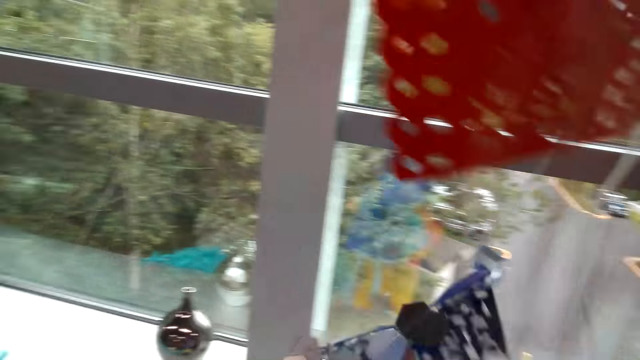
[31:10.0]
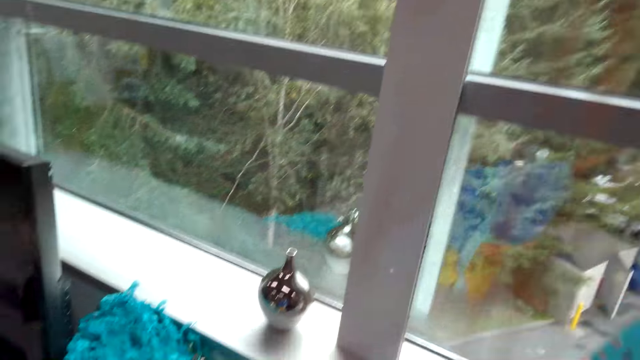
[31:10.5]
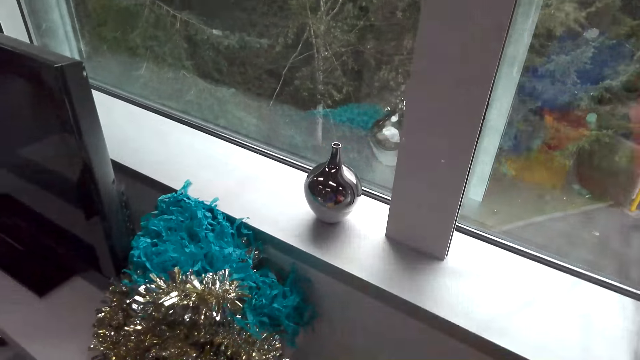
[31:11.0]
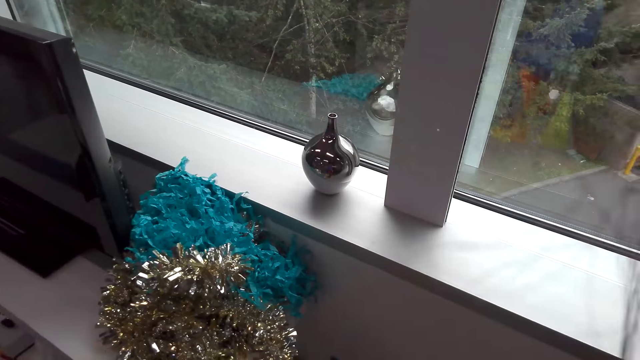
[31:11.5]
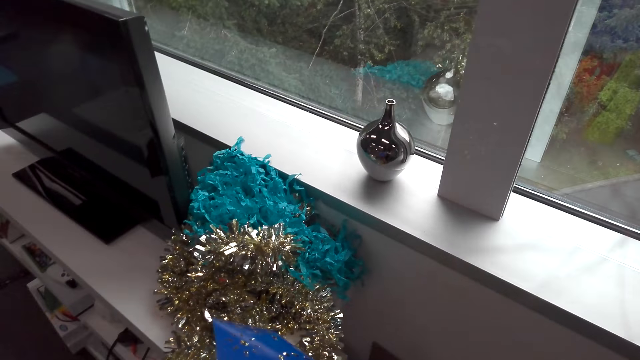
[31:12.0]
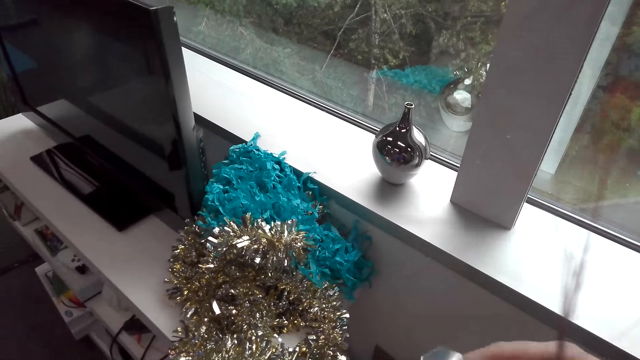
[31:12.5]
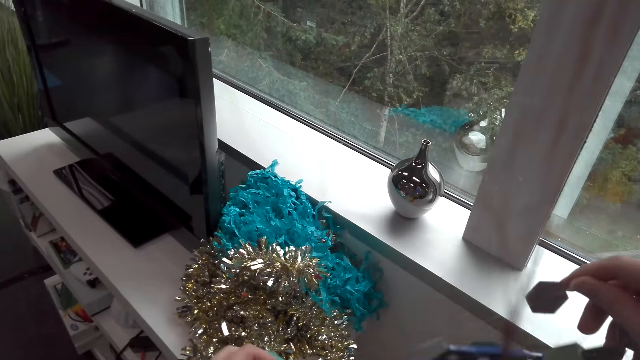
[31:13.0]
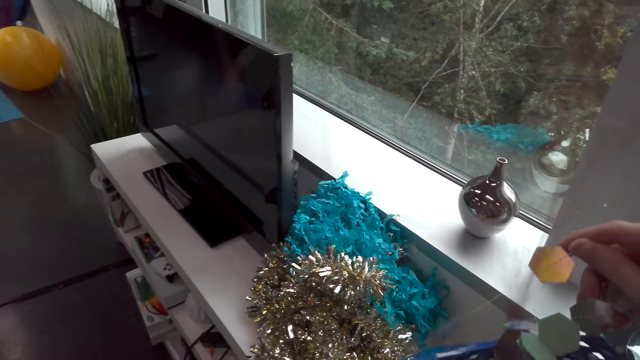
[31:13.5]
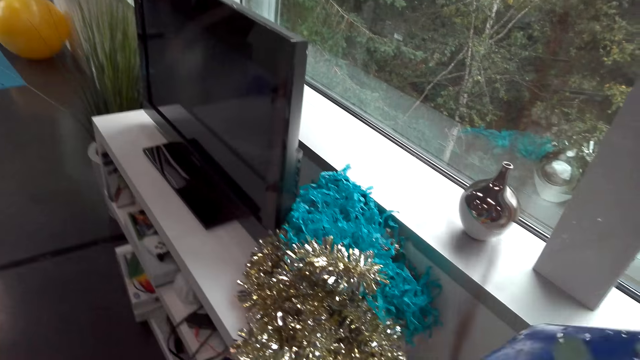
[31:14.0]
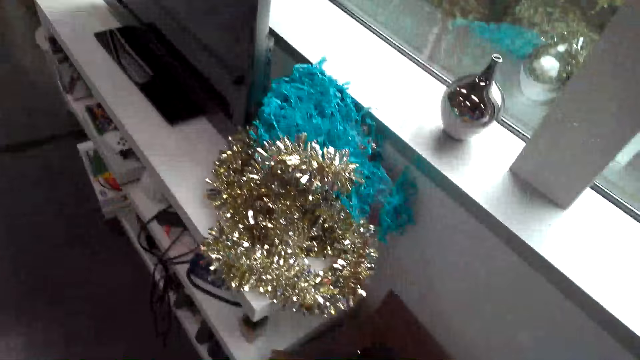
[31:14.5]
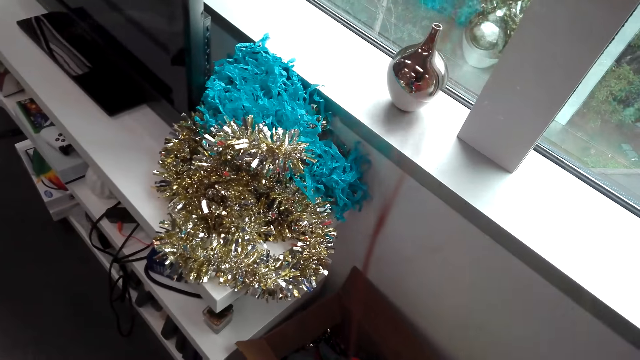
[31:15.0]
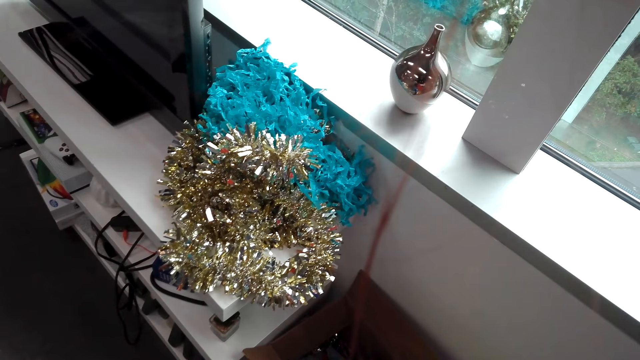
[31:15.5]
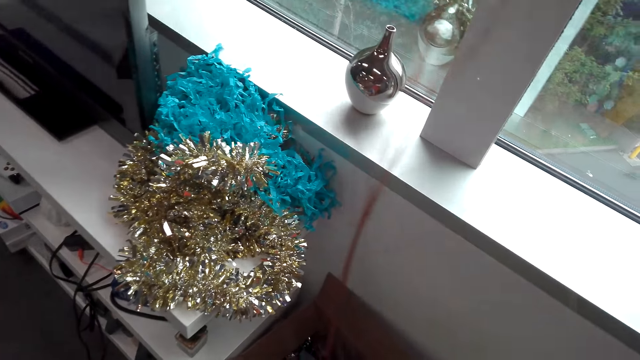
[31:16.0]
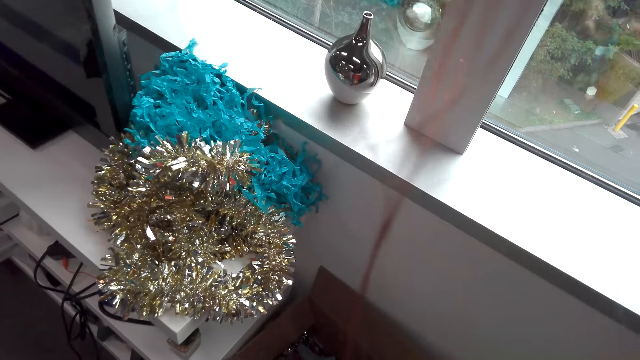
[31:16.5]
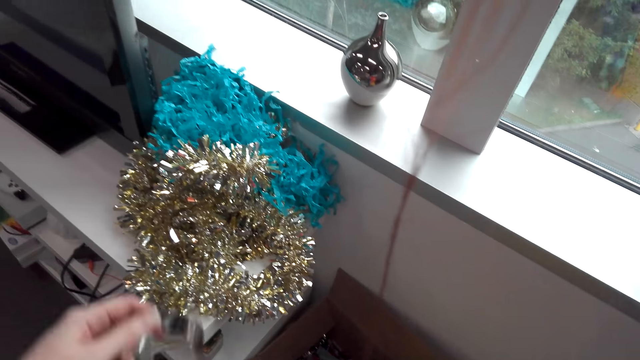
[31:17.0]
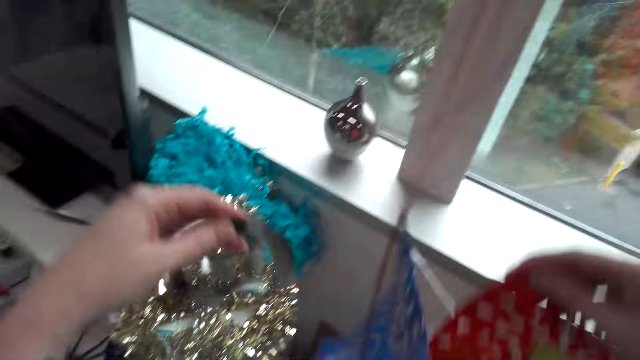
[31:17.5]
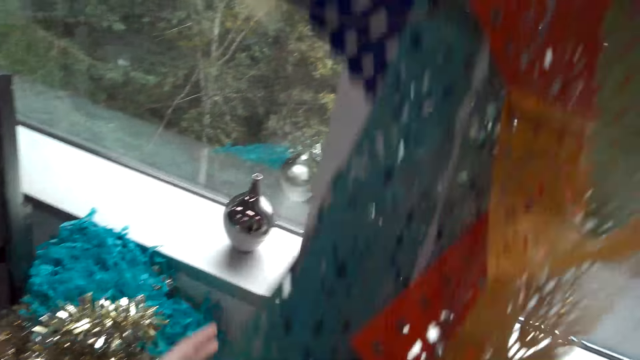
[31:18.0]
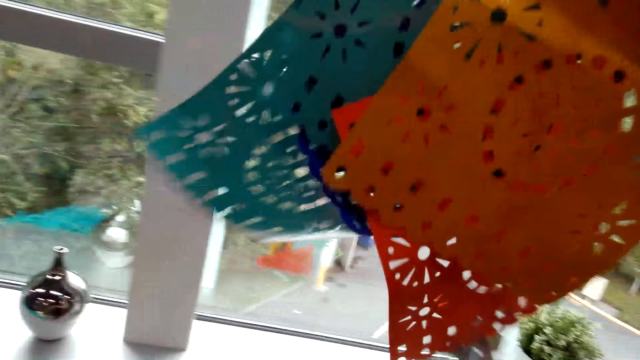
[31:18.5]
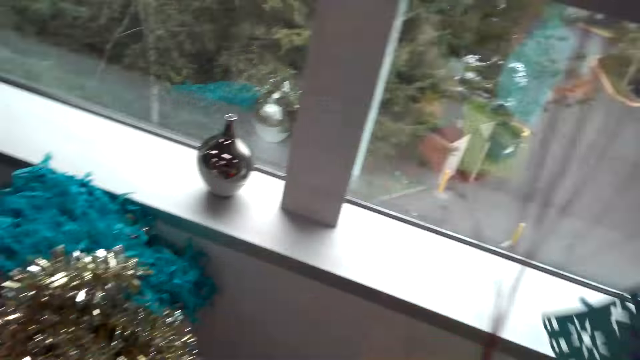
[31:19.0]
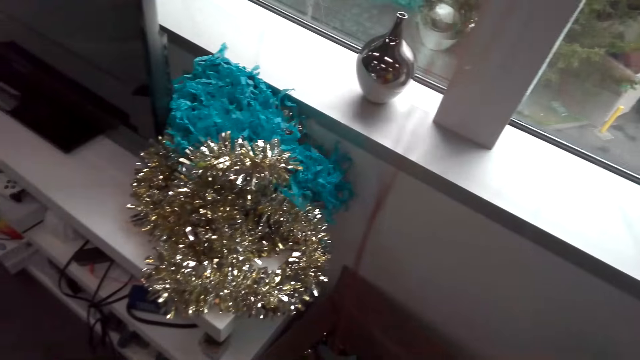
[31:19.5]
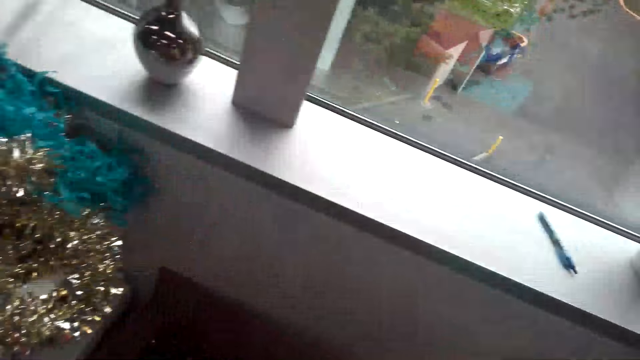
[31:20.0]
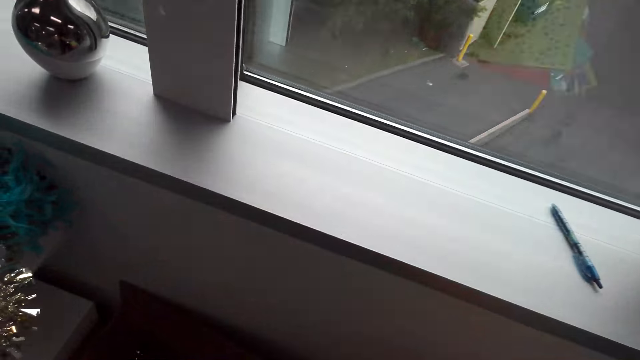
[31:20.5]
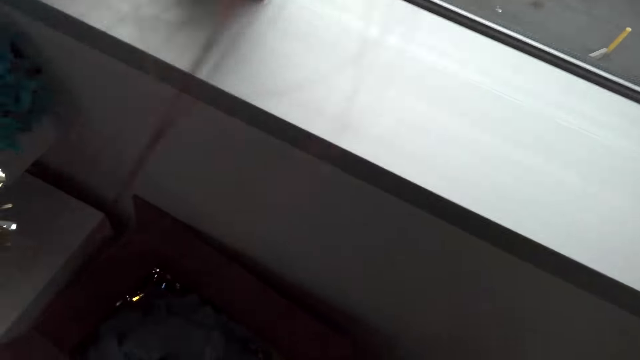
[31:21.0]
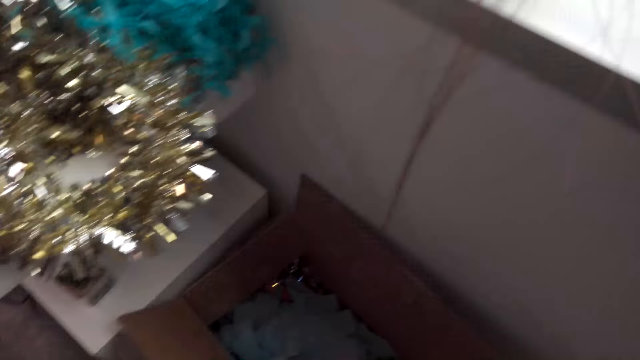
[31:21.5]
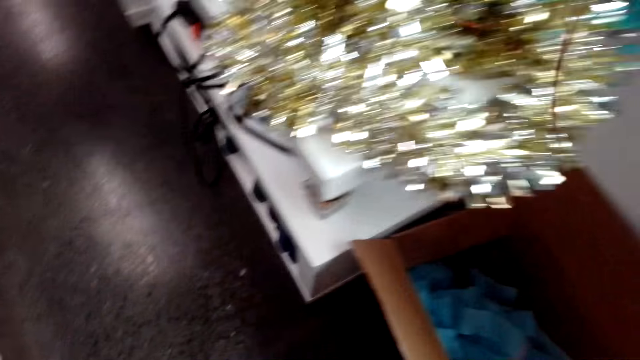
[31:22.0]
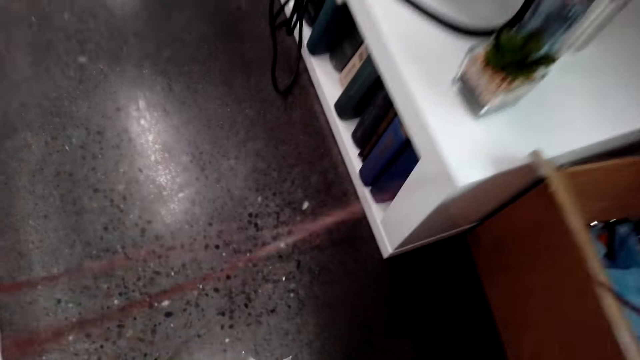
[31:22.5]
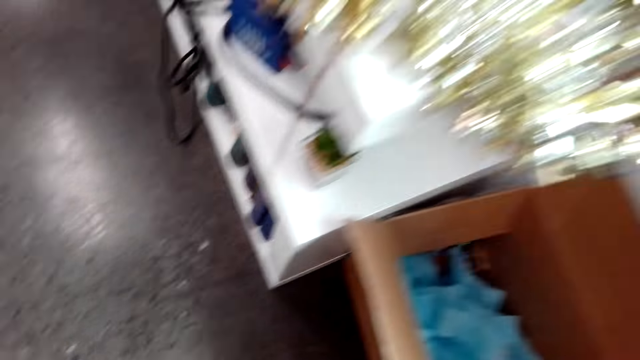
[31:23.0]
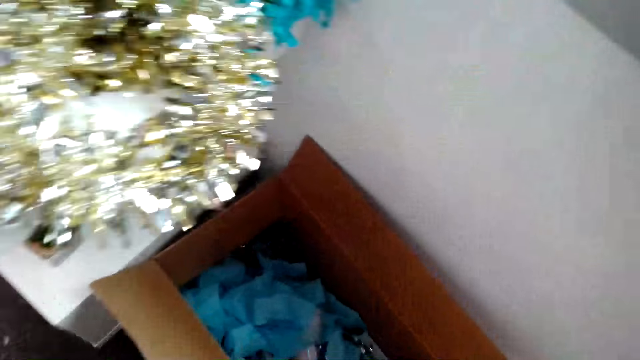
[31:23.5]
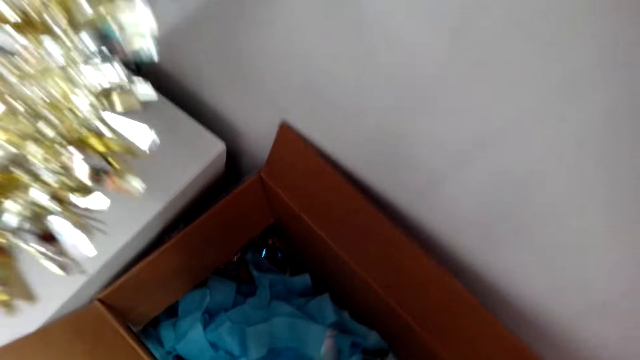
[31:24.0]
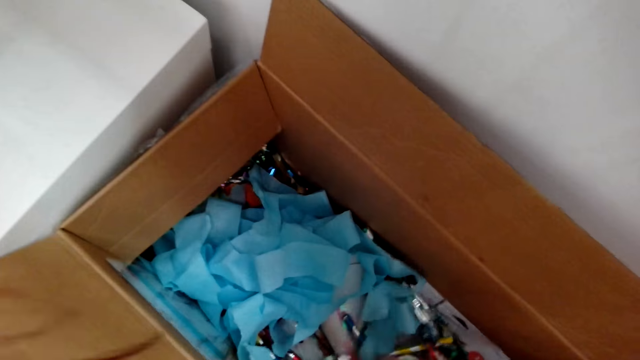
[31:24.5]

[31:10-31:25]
The camera wearer converses with a man. She searches inside the box with her hand.

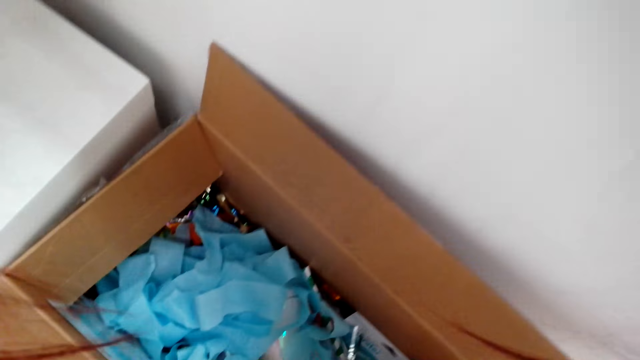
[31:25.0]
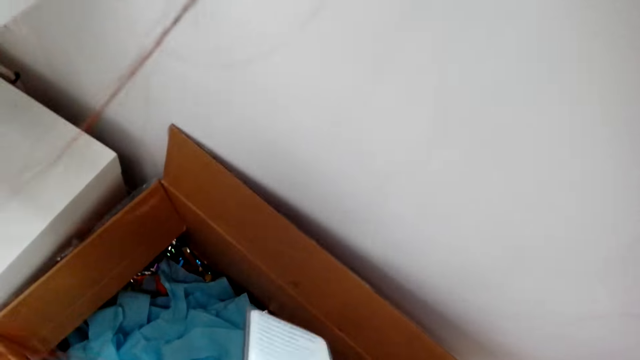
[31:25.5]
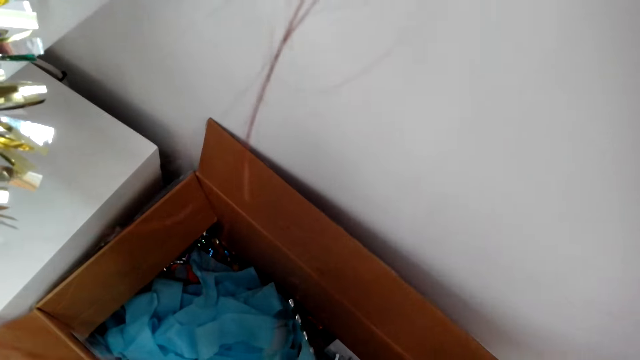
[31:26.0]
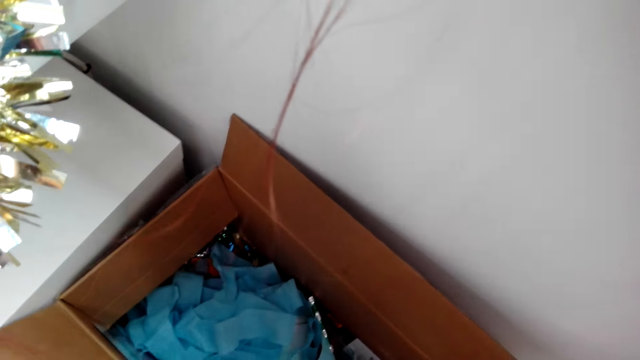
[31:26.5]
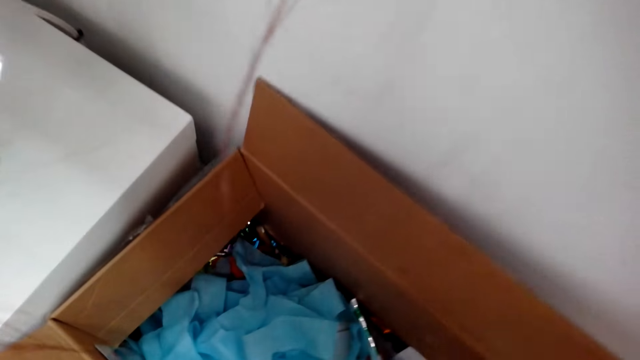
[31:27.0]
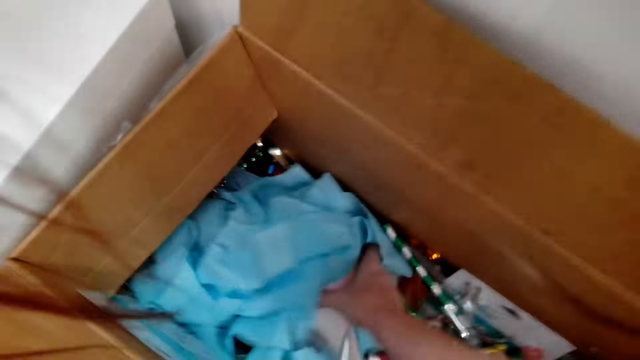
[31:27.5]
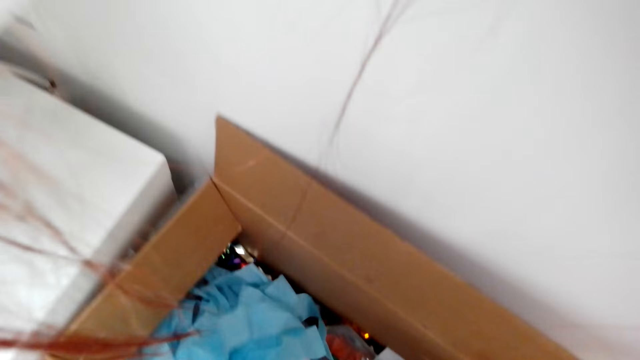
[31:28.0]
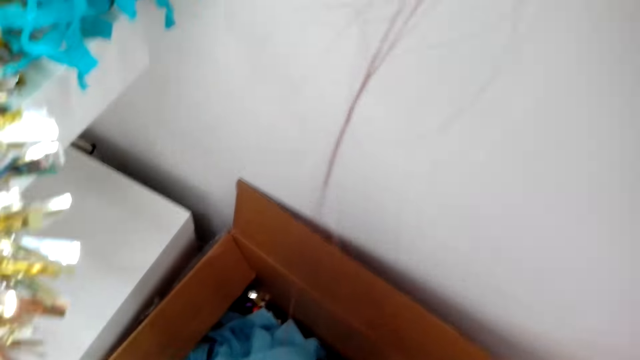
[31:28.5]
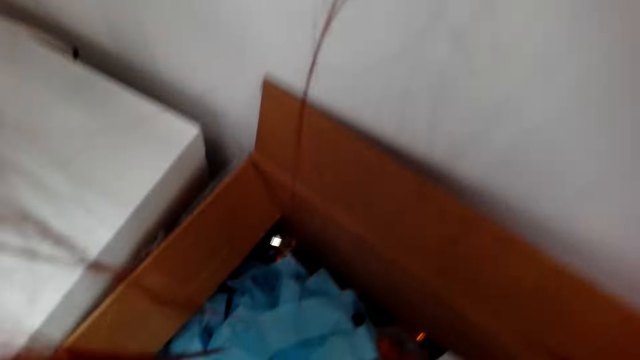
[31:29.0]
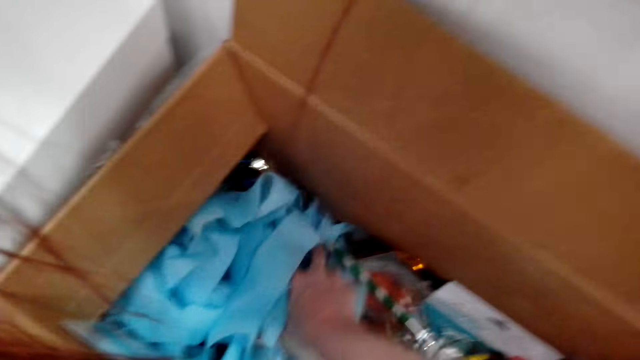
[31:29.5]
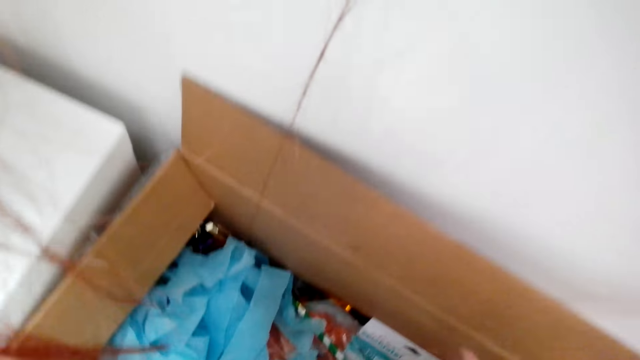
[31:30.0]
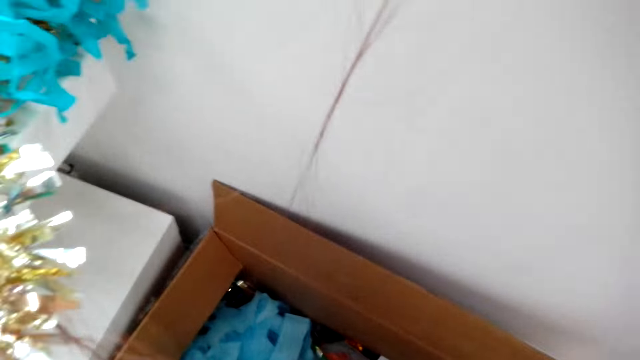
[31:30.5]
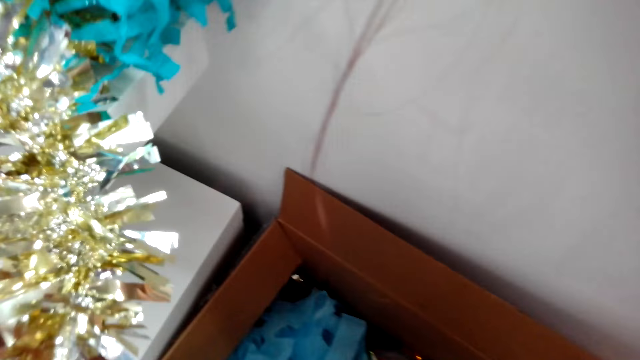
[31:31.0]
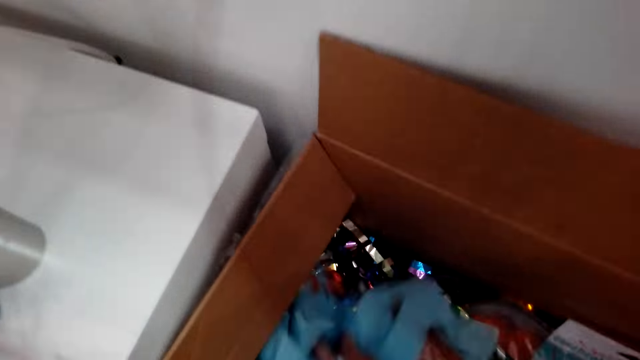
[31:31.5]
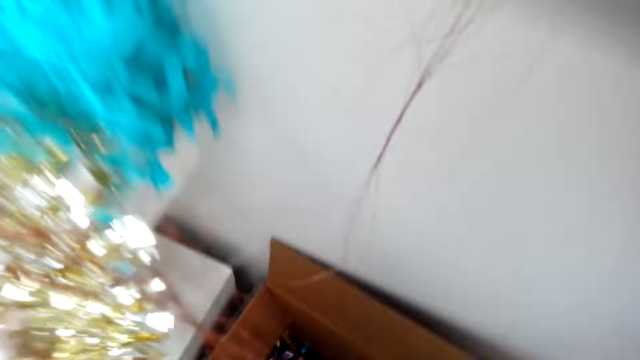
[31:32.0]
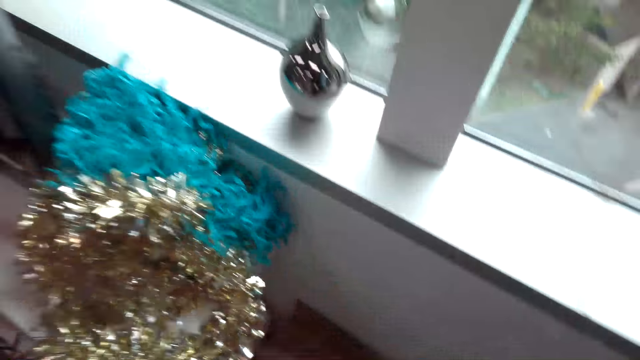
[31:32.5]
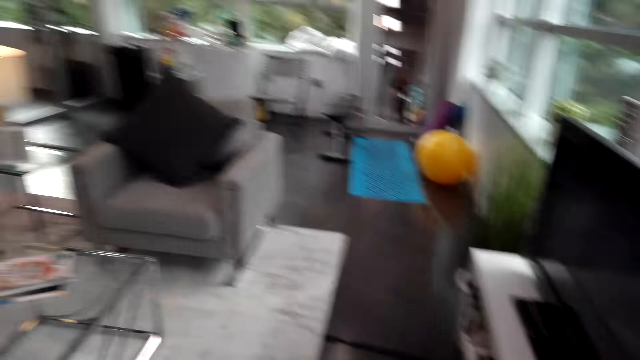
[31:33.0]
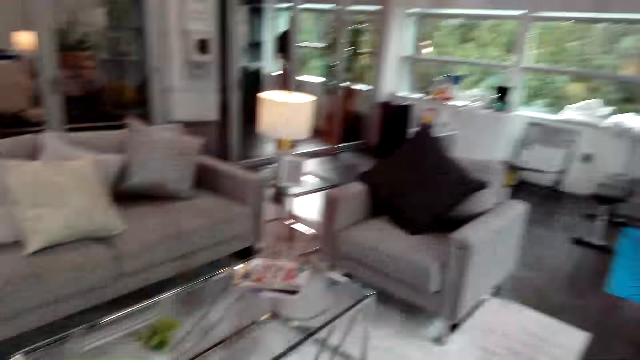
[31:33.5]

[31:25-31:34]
The camera wearer picks up decorations from the box. They hold decoratives.
